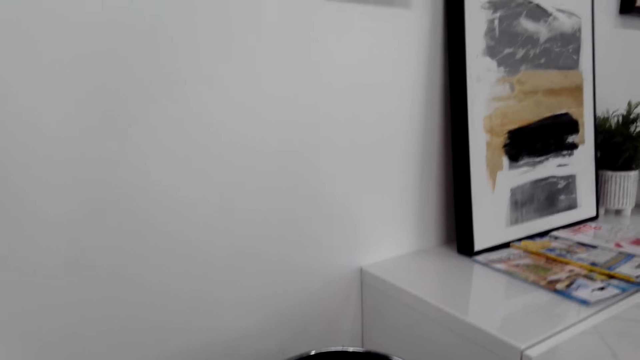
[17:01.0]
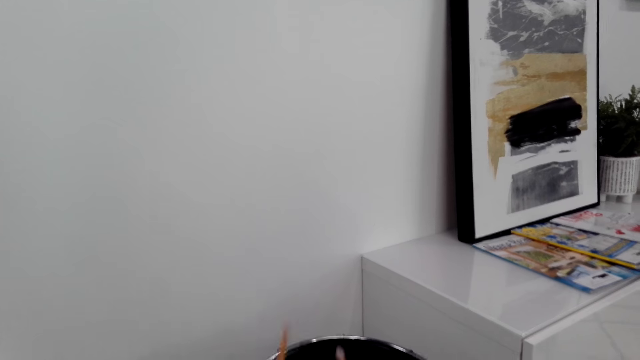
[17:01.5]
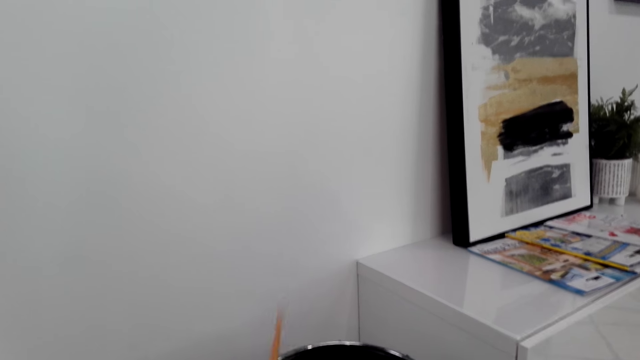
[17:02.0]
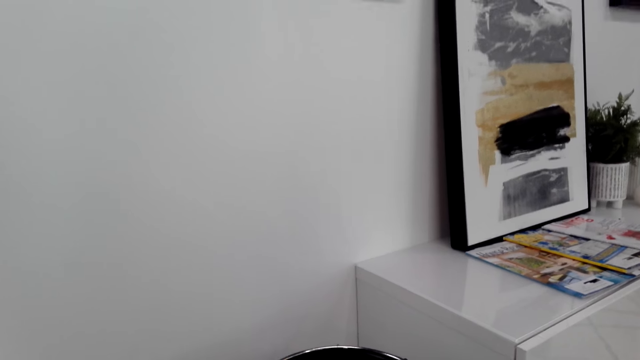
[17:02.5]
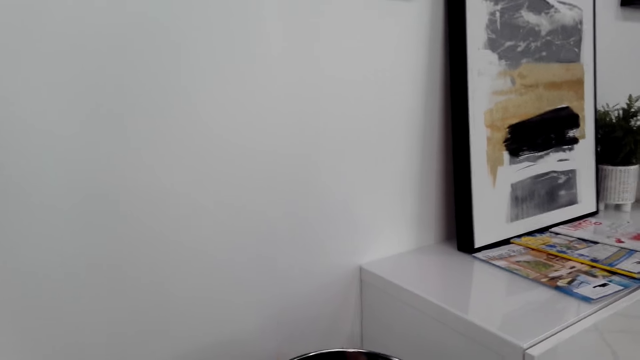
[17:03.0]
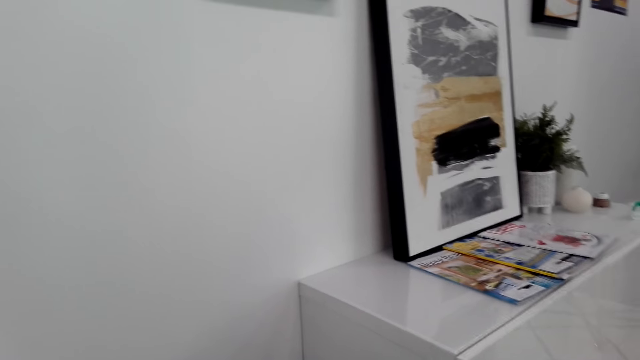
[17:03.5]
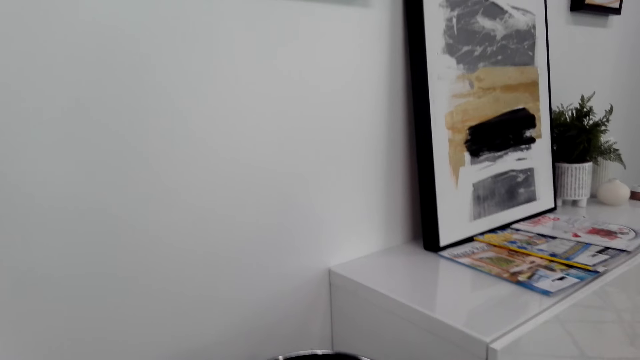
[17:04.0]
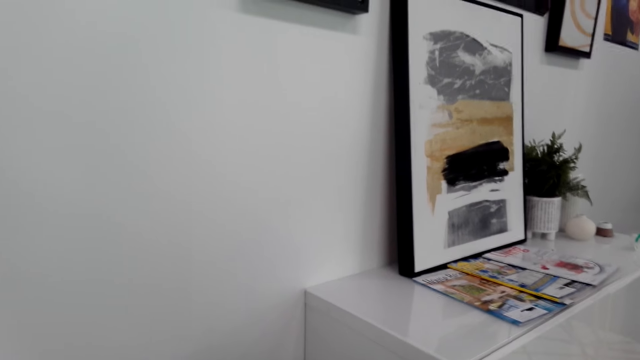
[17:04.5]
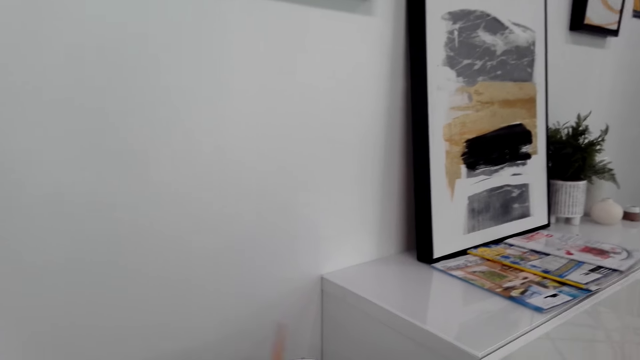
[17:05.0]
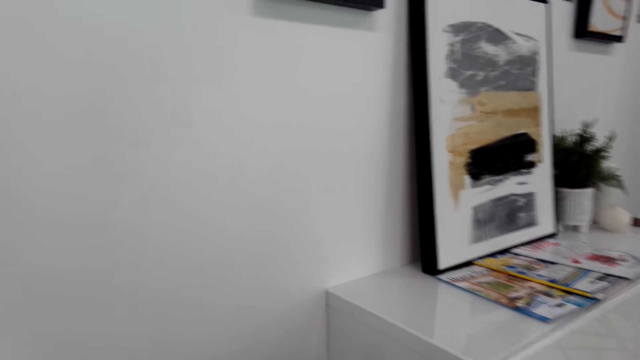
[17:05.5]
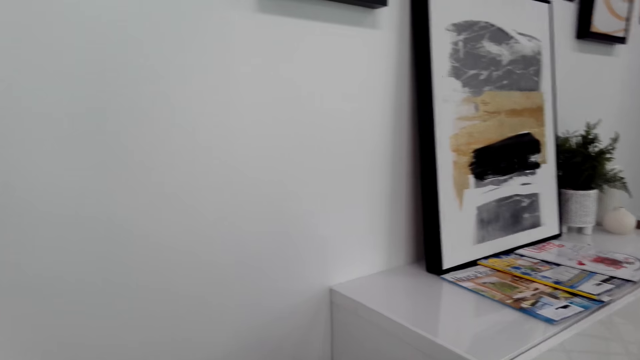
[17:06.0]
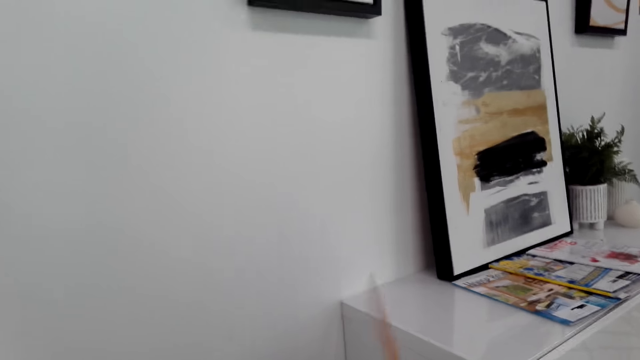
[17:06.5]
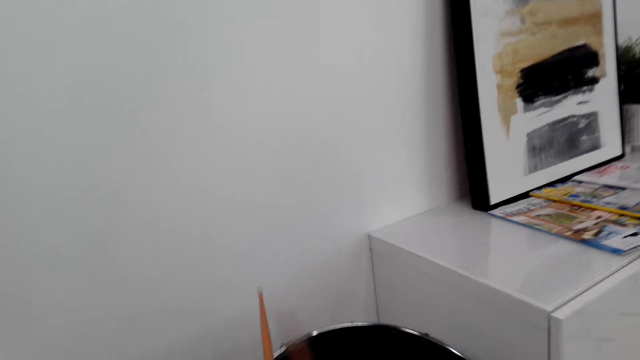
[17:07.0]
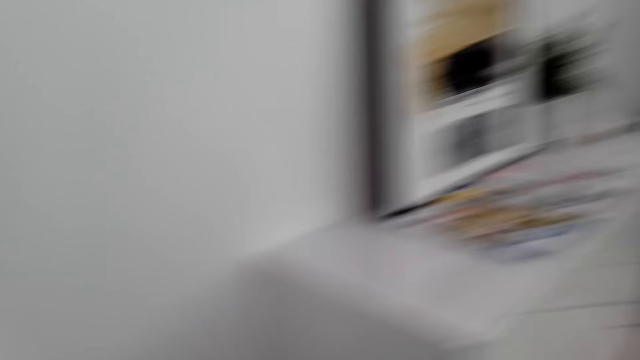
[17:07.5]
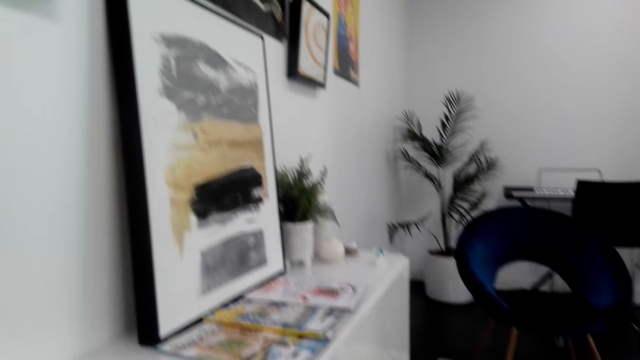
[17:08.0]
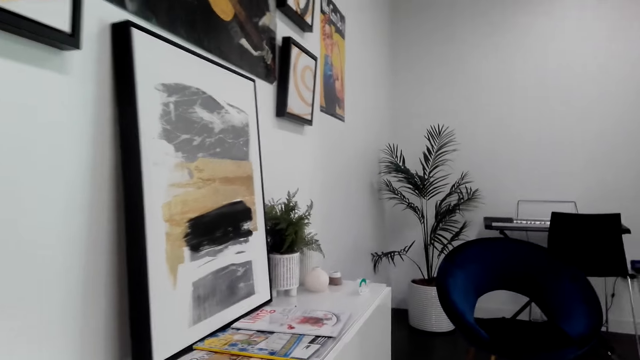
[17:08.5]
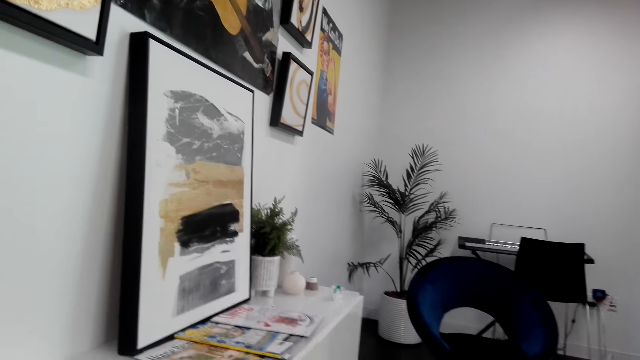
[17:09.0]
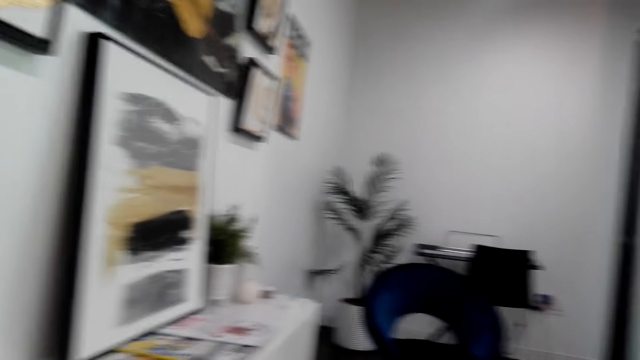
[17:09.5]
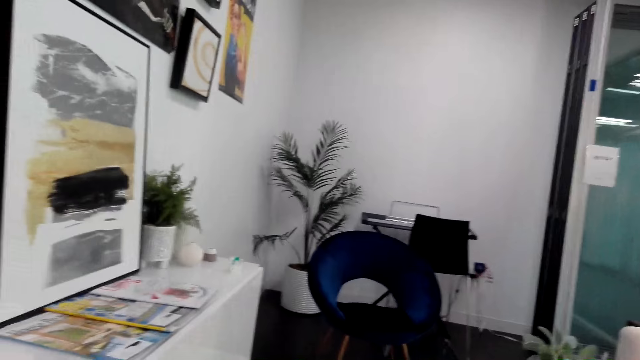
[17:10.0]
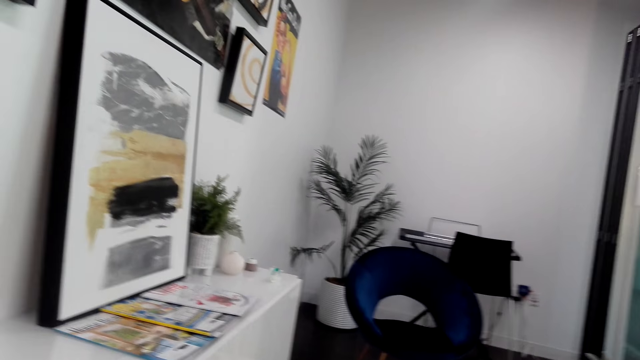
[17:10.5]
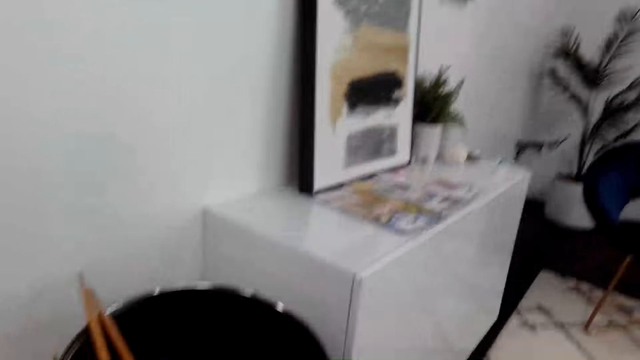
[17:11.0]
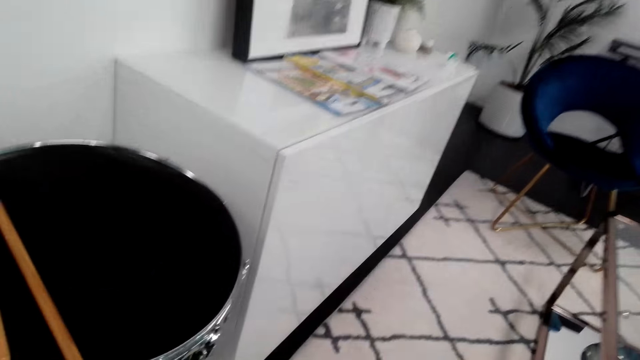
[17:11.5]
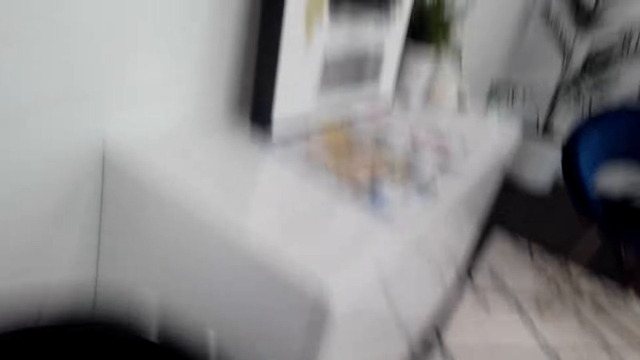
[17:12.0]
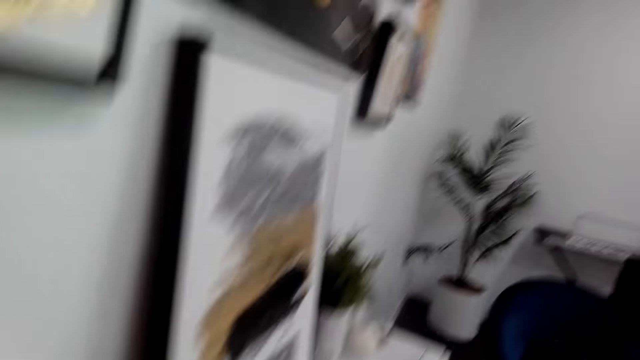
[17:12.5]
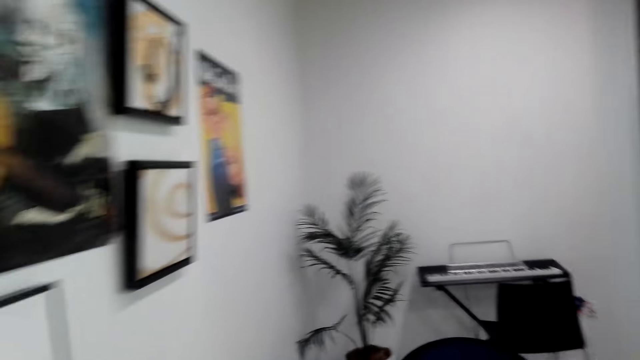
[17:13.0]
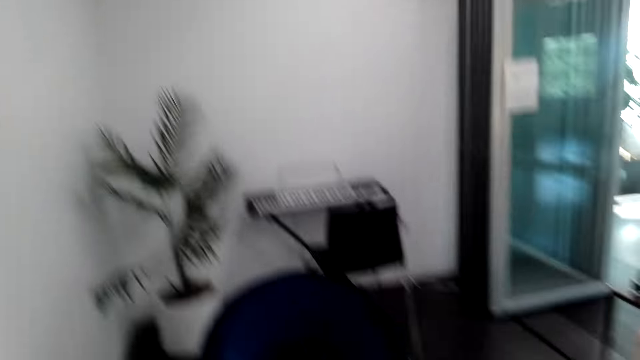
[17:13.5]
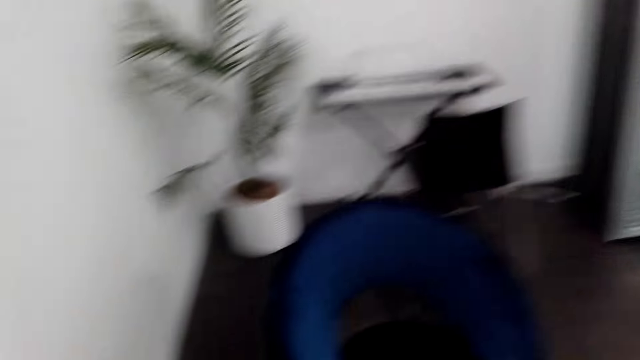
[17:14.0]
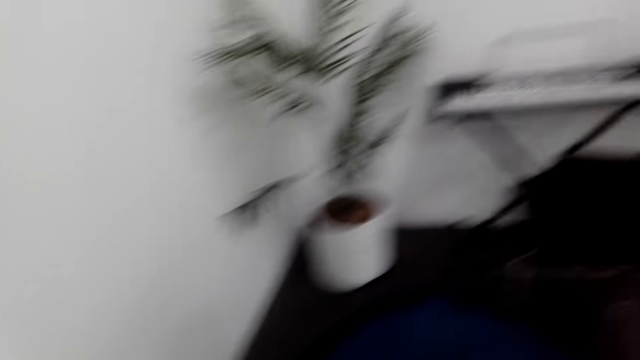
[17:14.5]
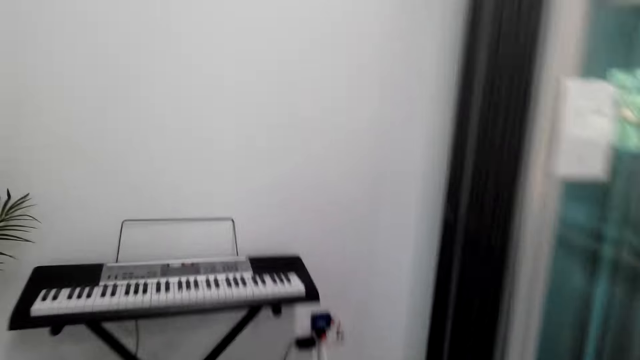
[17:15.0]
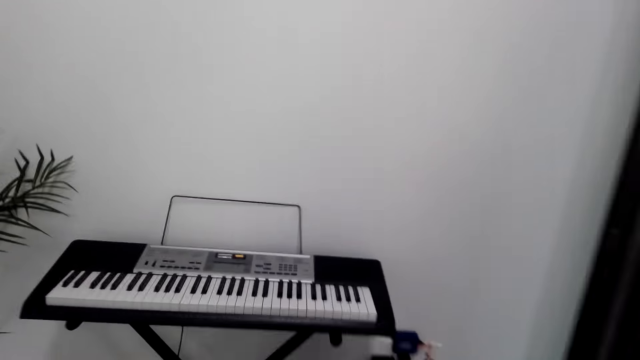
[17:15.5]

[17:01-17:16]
The camera wearer holds the drumsticks with one hand. They put the drumsticks on the drum. They stop beating the drum. They talk to someone and look around. They stop talking. A person talks to the camera wearer. The person stops talking. The camera wearer walks around.

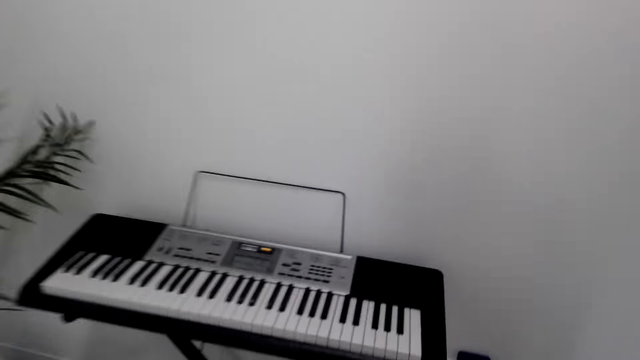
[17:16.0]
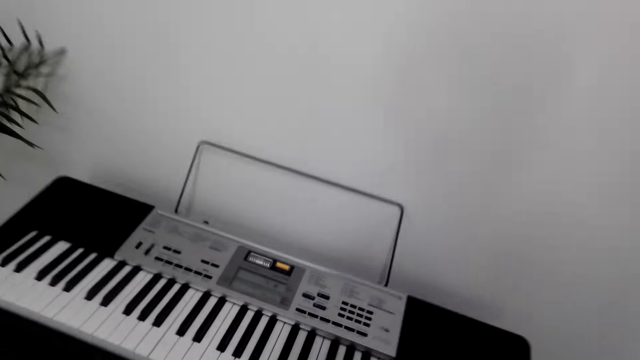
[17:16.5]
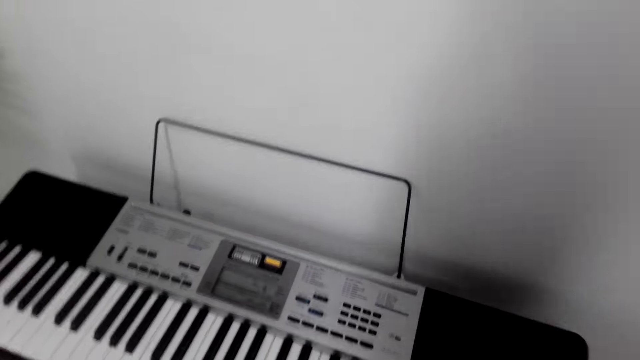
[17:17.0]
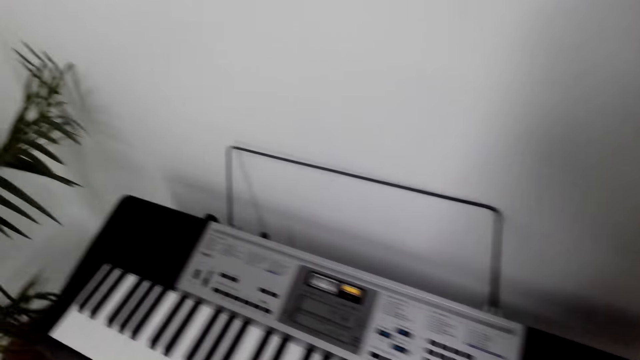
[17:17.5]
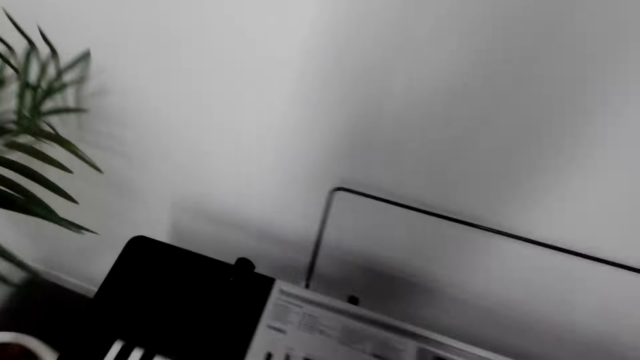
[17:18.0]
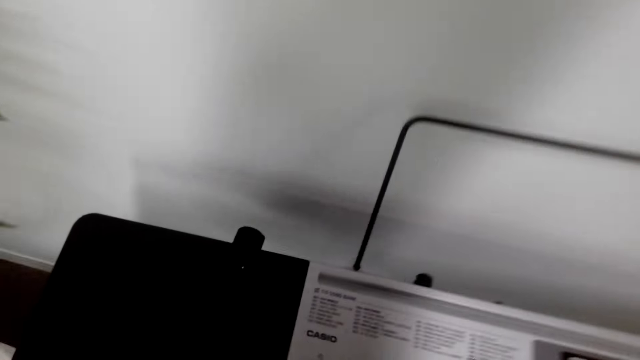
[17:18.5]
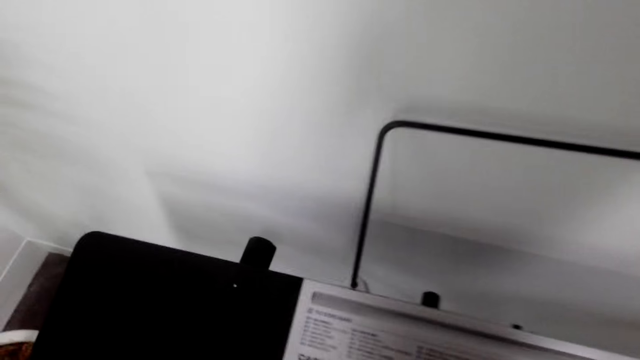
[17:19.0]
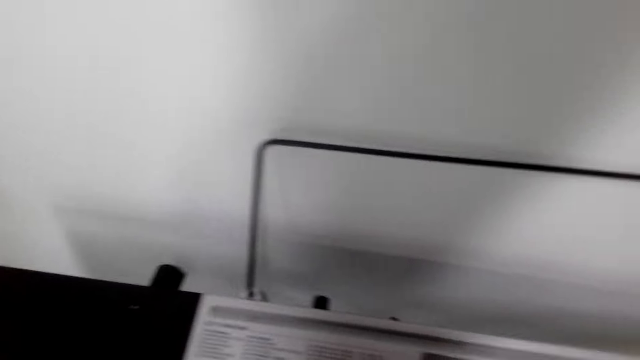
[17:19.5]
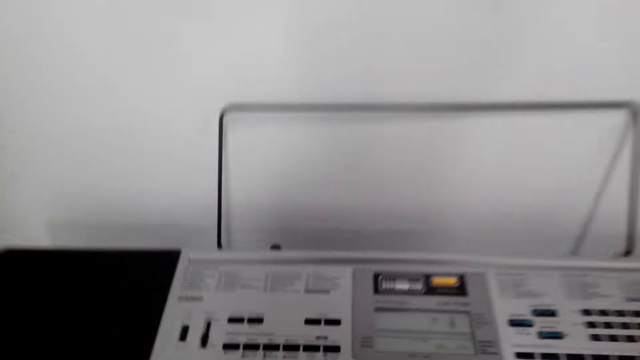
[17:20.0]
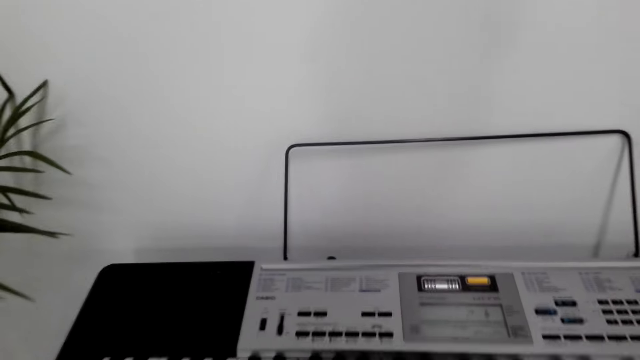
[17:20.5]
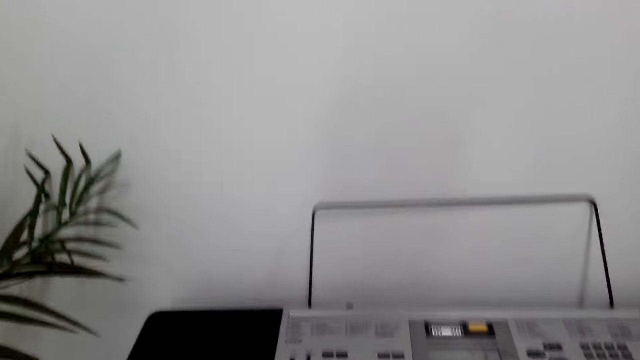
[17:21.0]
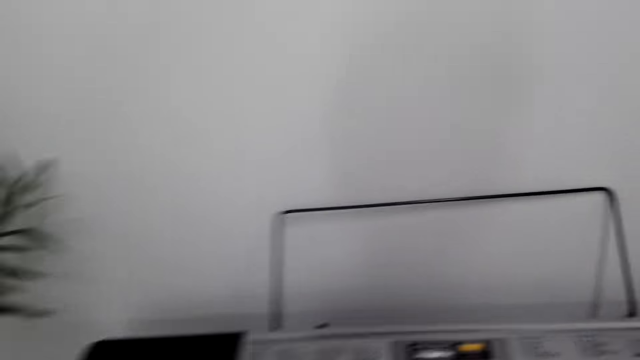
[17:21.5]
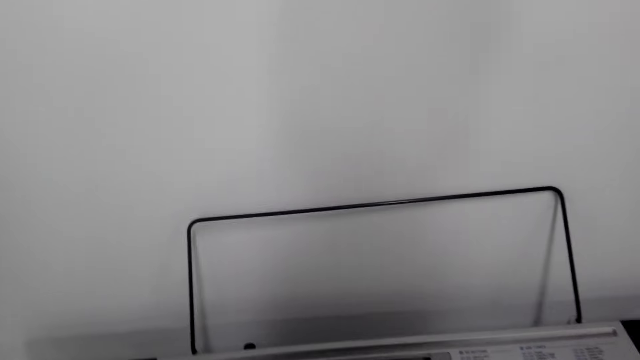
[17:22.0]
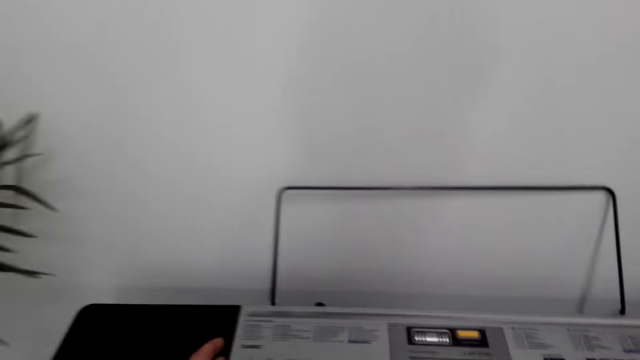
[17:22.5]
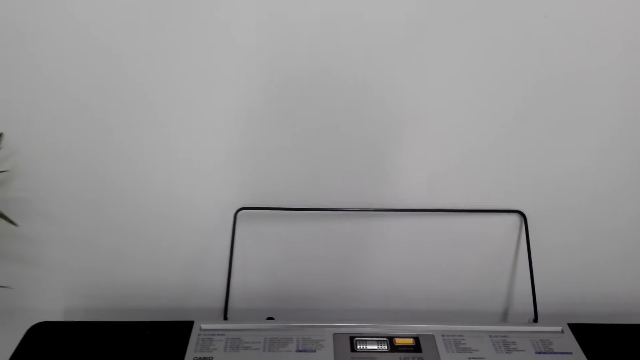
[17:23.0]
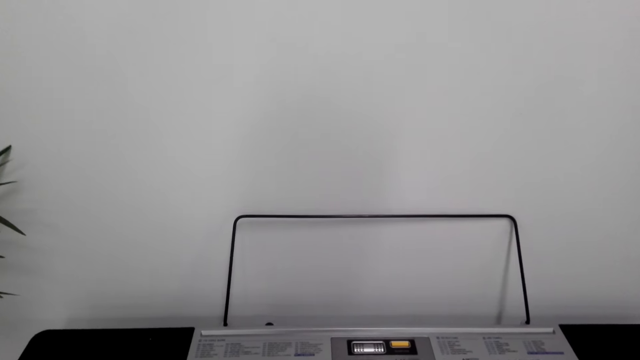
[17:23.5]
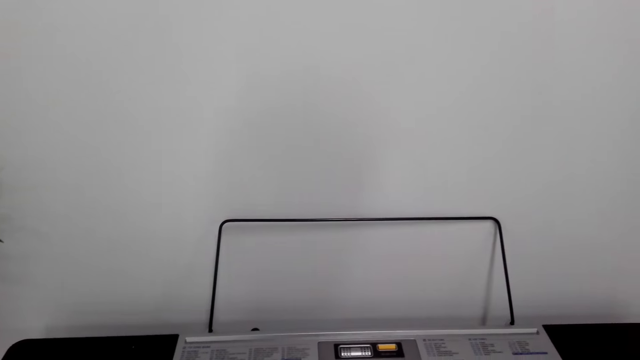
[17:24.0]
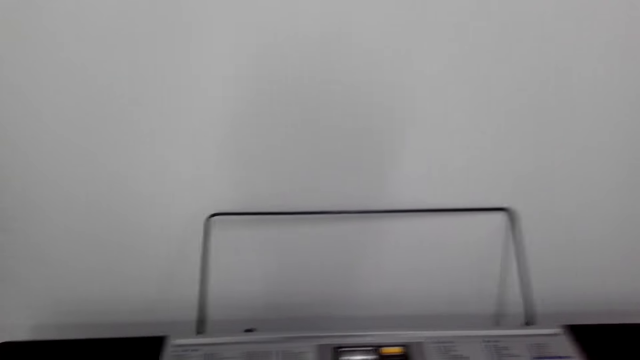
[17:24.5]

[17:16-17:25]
The camera wearer looks at the piano. They sit near the piano.
